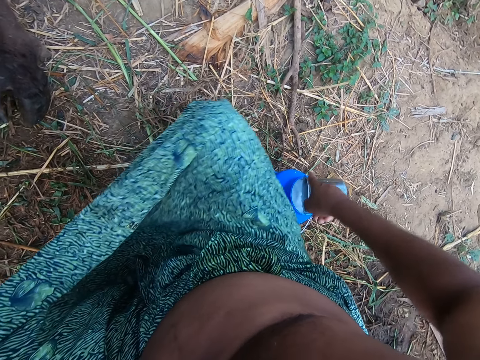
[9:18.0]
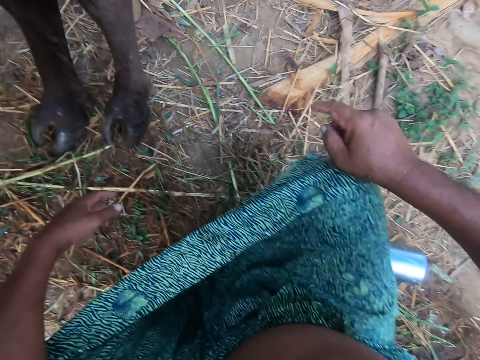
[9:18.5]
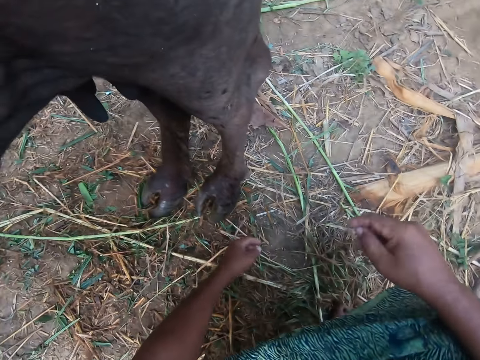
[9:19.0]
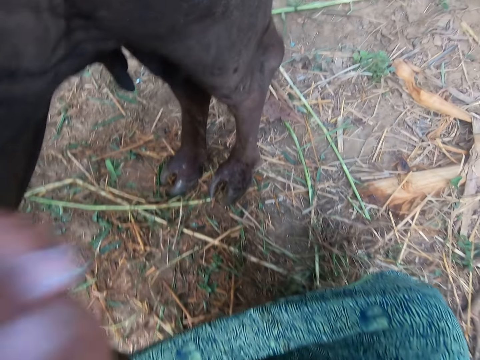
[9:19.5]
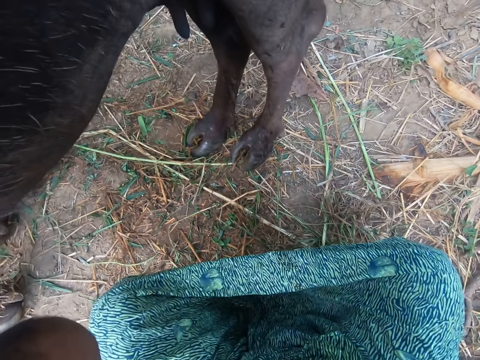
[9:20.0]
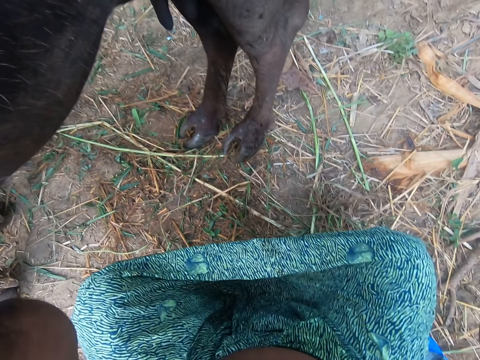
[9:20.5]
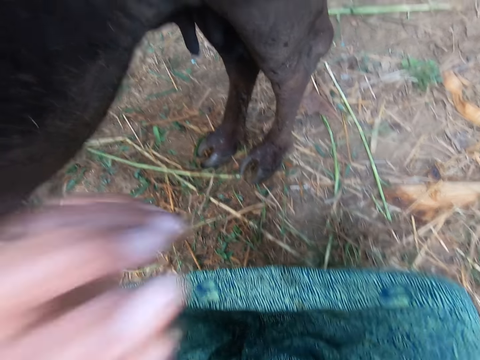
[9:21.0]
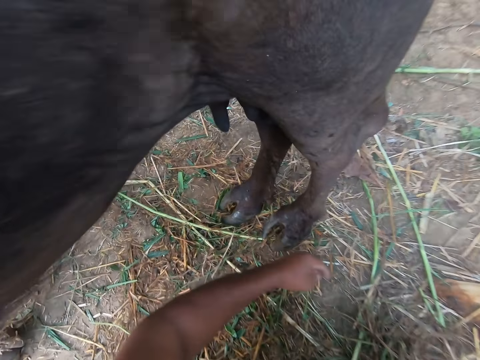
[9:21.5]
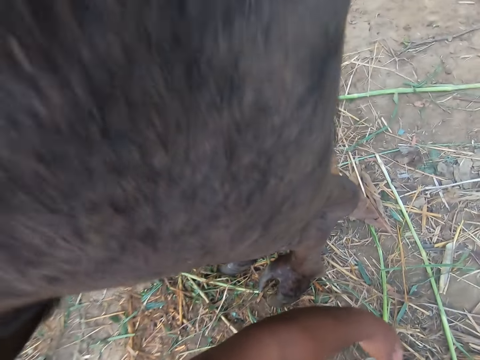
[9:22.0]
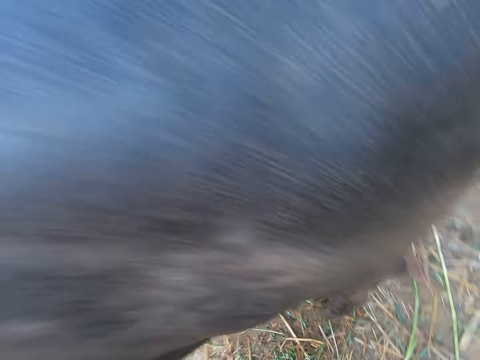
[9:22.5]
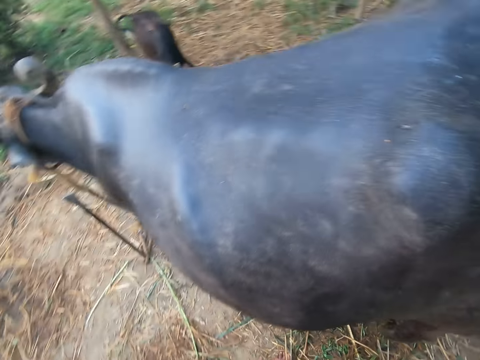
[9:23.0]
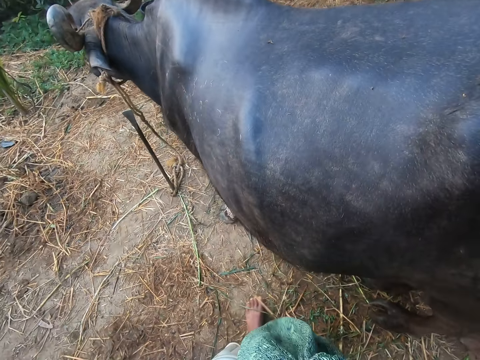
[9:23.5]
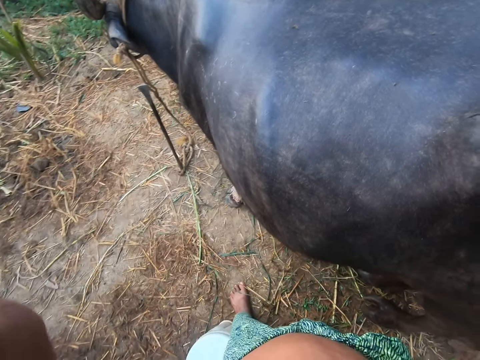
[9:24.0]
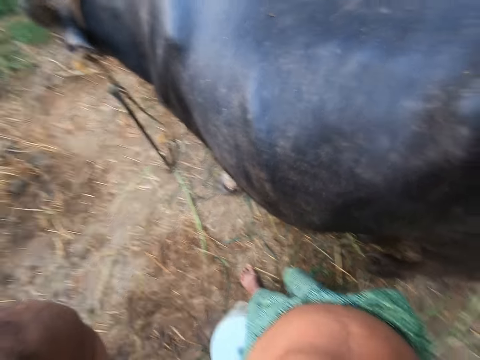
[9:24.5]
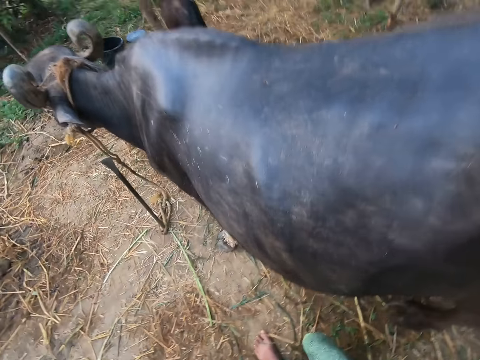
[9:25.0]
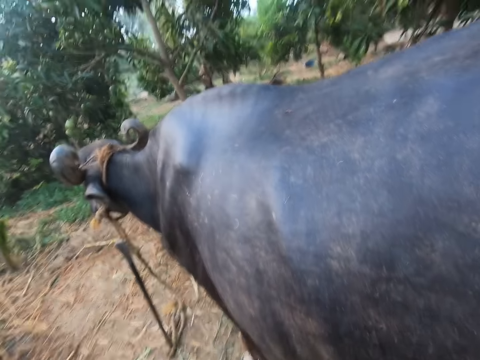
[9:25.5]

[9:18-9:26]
The camera wearer swings the right hand. He swings the left hand. He touches his head. He swings the right hand, swings the left hand and stands up. He swings the left hand. He touches something.
